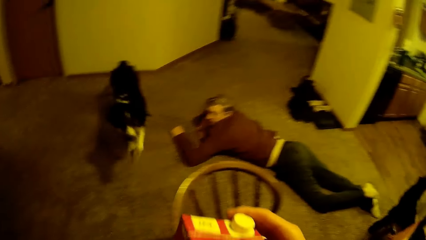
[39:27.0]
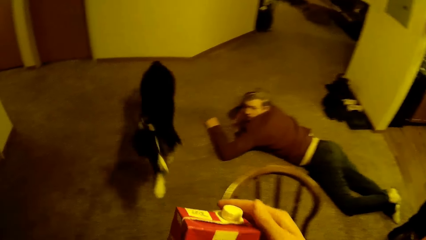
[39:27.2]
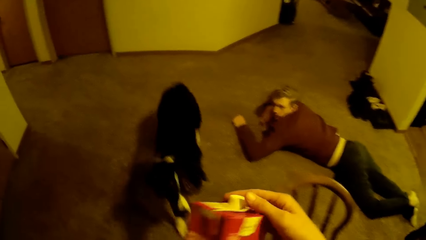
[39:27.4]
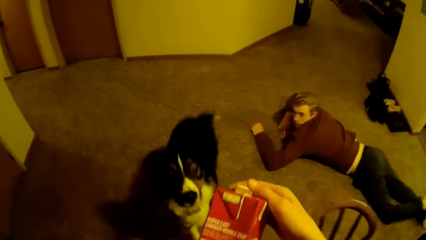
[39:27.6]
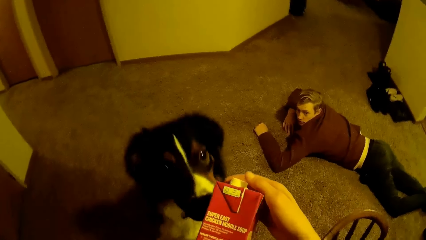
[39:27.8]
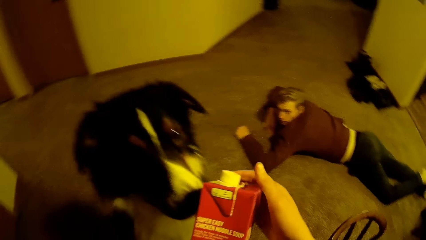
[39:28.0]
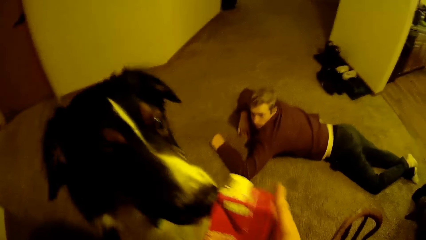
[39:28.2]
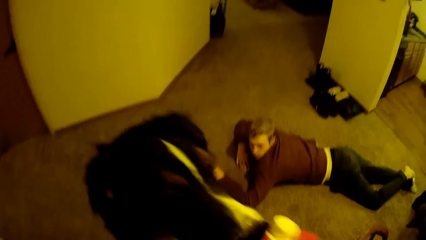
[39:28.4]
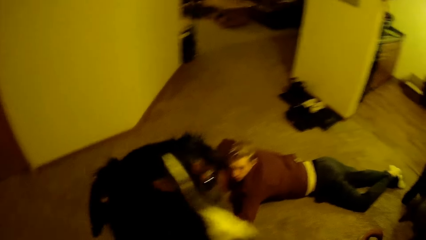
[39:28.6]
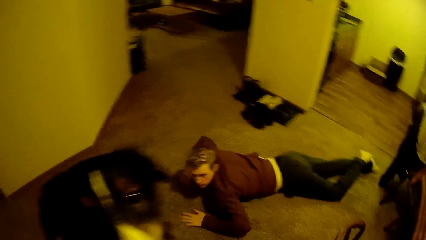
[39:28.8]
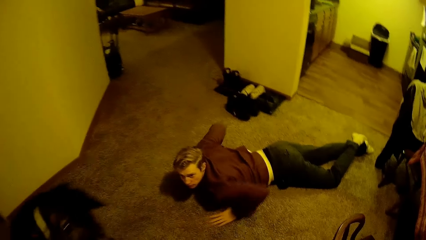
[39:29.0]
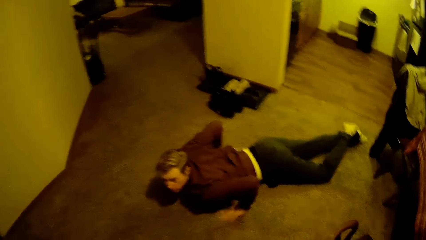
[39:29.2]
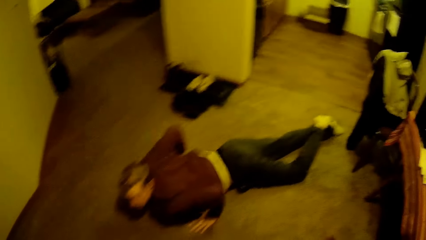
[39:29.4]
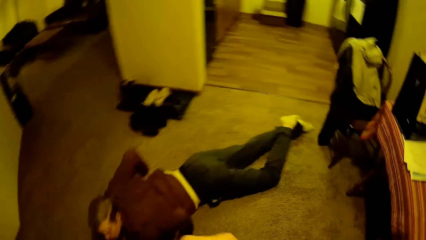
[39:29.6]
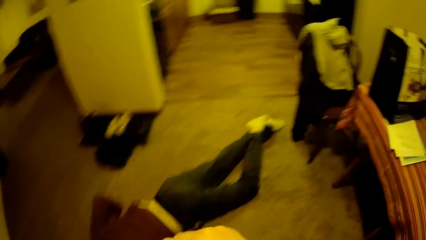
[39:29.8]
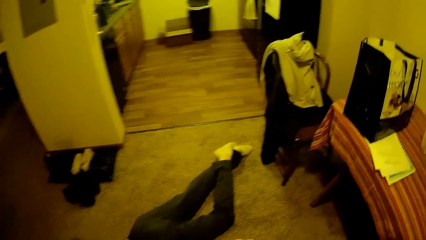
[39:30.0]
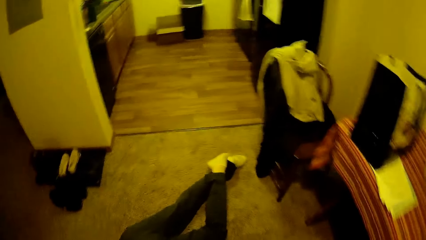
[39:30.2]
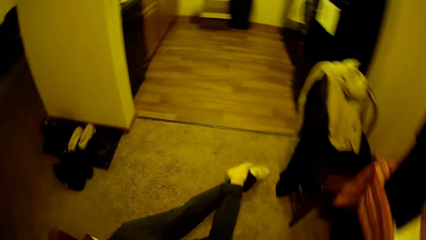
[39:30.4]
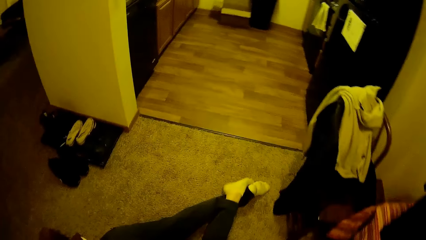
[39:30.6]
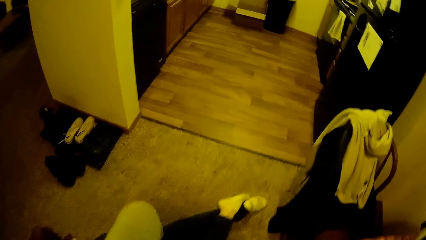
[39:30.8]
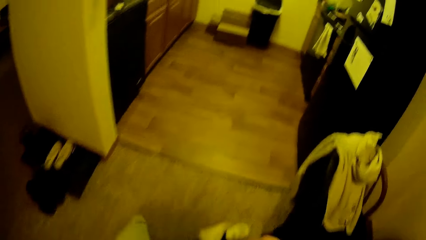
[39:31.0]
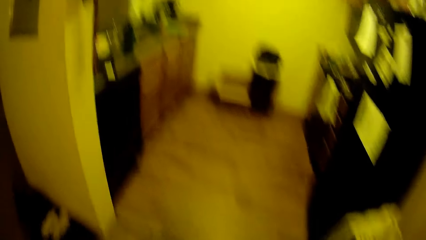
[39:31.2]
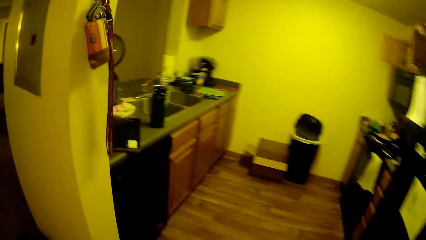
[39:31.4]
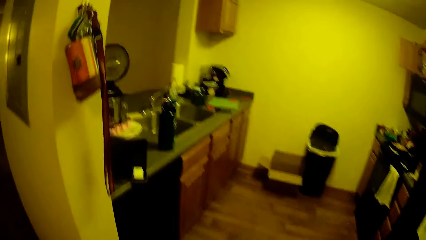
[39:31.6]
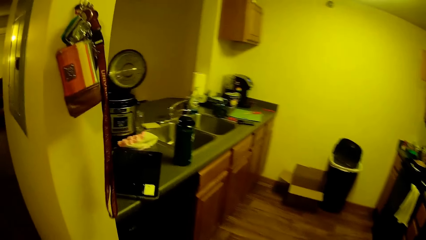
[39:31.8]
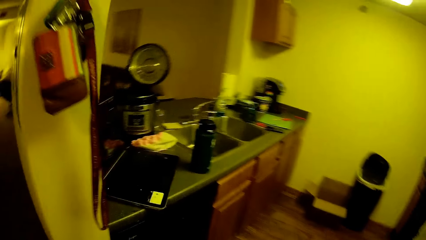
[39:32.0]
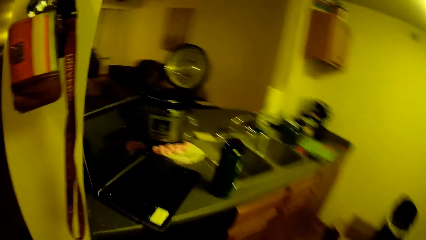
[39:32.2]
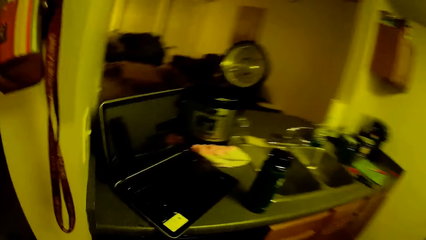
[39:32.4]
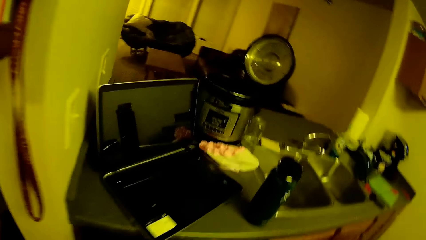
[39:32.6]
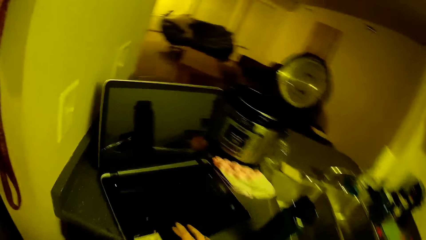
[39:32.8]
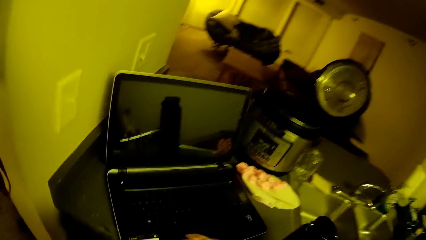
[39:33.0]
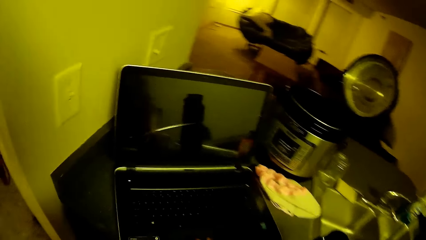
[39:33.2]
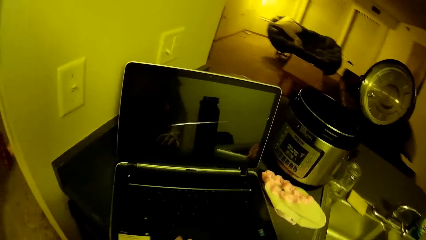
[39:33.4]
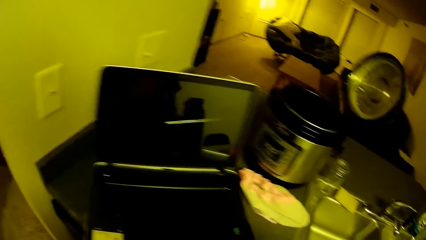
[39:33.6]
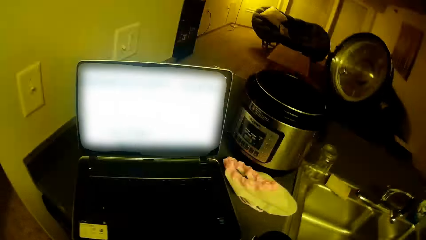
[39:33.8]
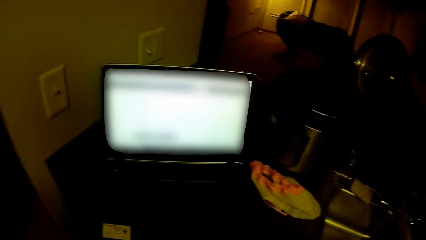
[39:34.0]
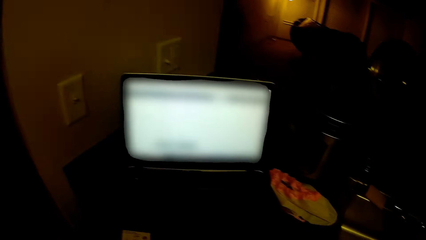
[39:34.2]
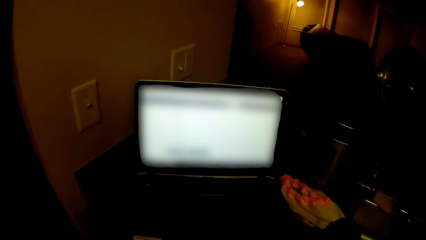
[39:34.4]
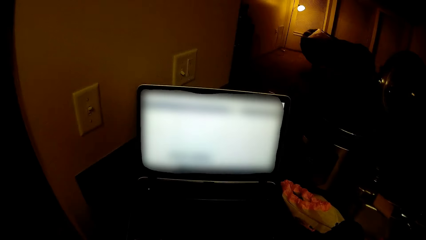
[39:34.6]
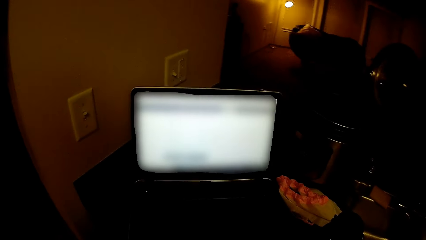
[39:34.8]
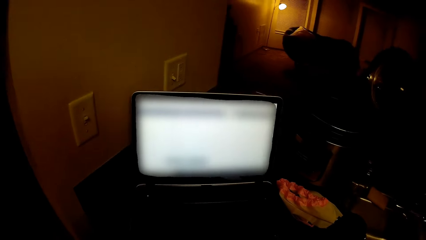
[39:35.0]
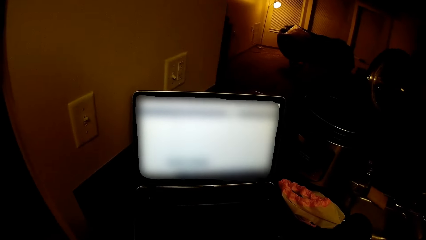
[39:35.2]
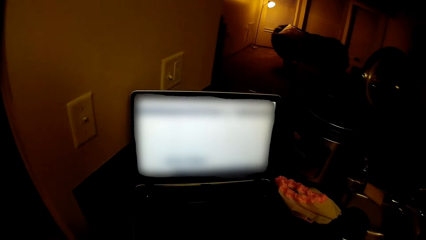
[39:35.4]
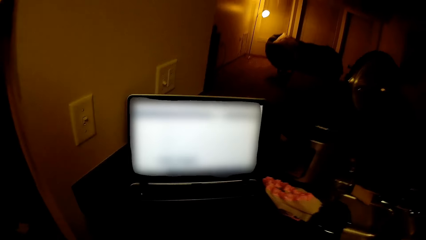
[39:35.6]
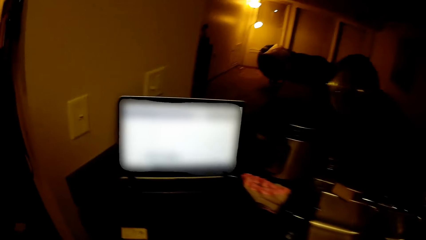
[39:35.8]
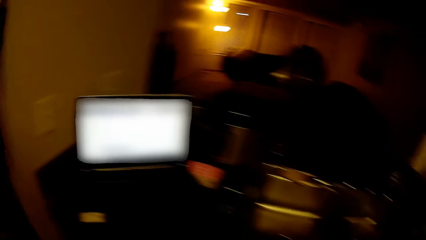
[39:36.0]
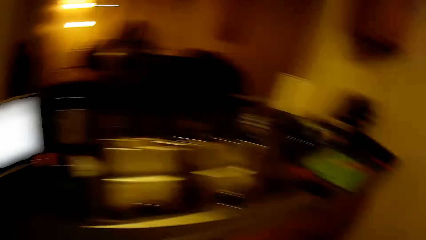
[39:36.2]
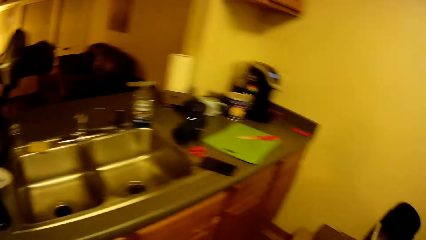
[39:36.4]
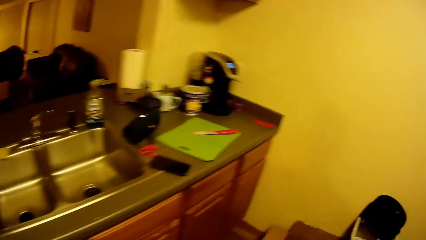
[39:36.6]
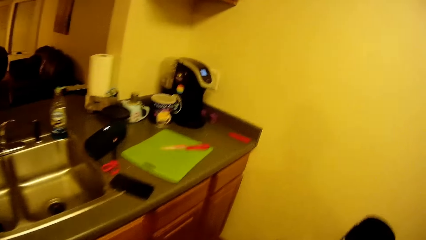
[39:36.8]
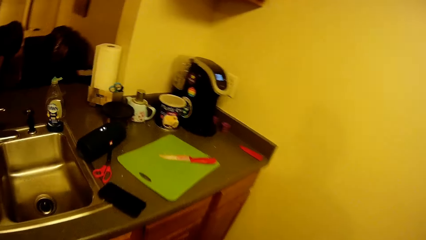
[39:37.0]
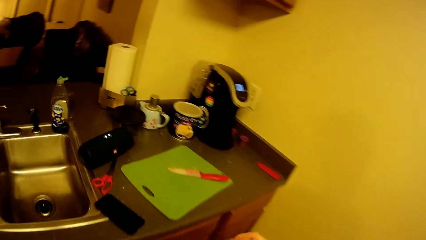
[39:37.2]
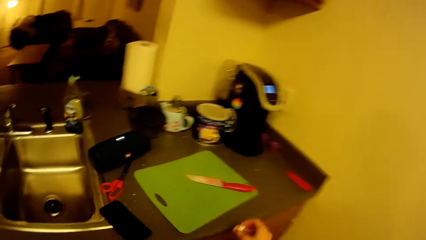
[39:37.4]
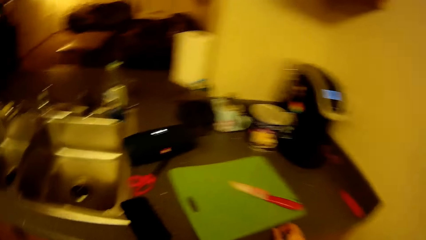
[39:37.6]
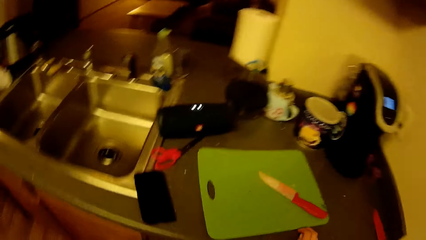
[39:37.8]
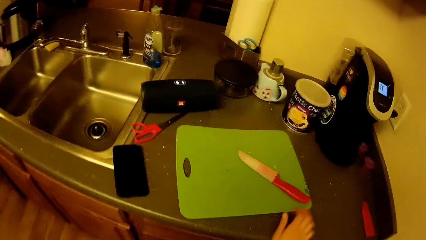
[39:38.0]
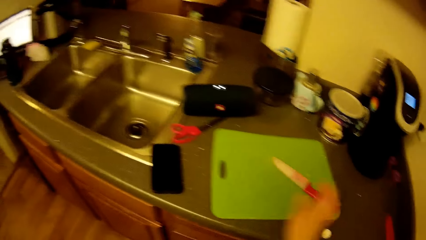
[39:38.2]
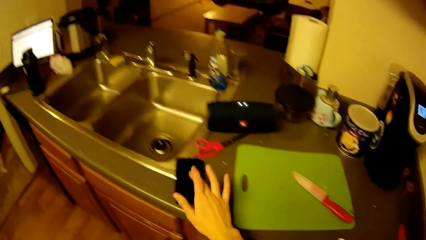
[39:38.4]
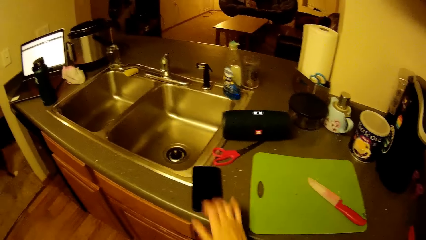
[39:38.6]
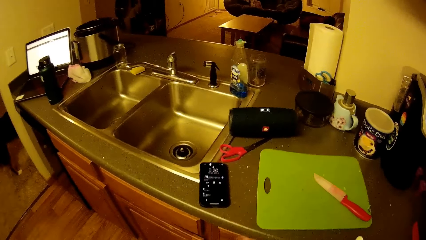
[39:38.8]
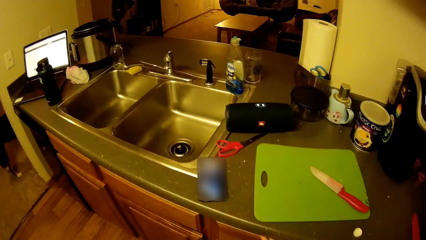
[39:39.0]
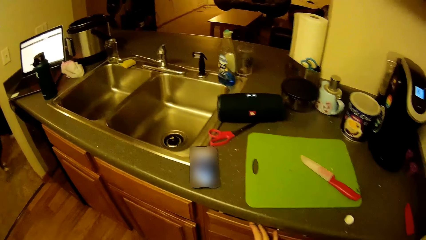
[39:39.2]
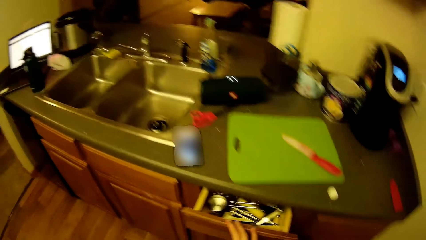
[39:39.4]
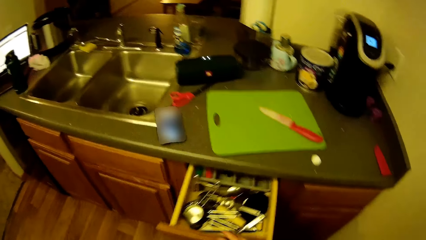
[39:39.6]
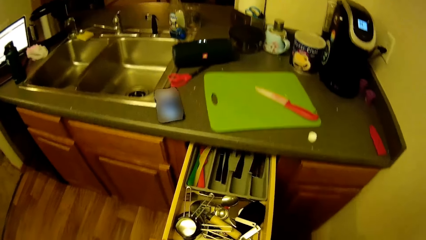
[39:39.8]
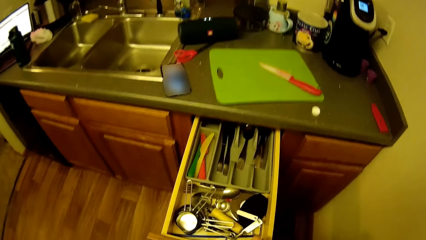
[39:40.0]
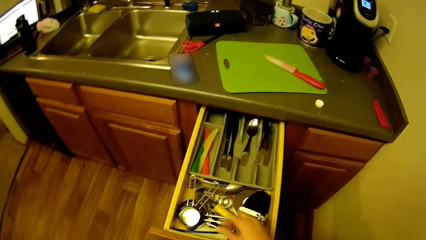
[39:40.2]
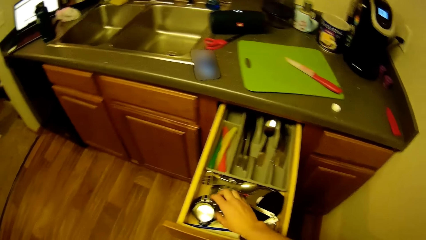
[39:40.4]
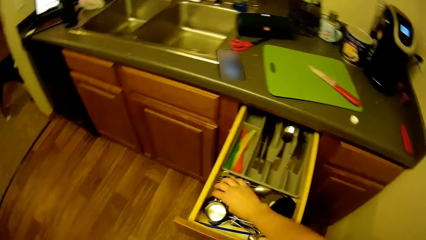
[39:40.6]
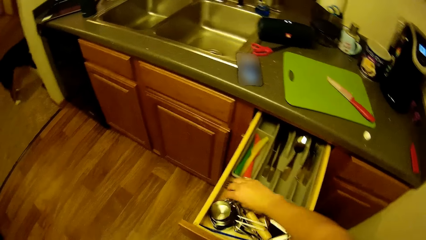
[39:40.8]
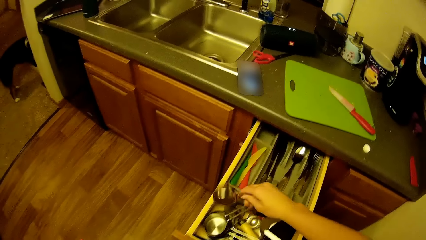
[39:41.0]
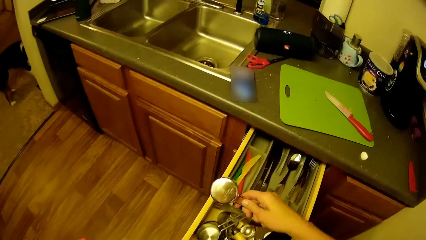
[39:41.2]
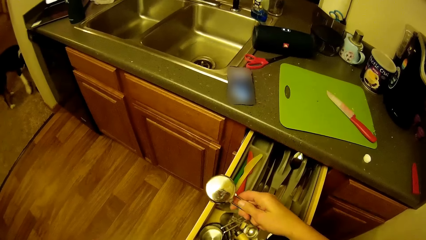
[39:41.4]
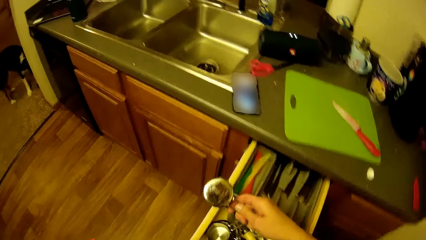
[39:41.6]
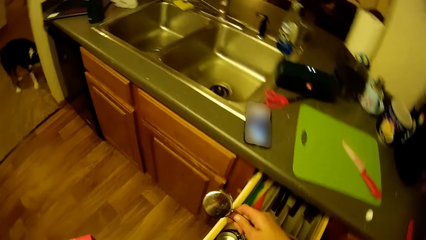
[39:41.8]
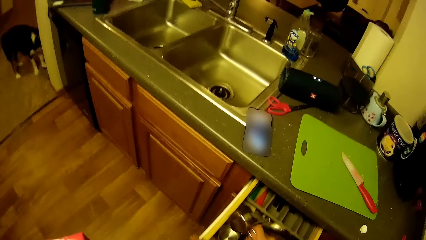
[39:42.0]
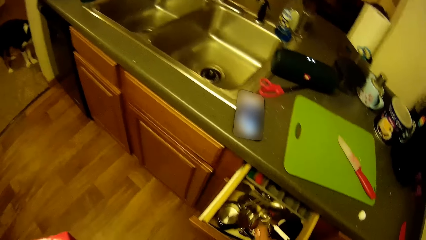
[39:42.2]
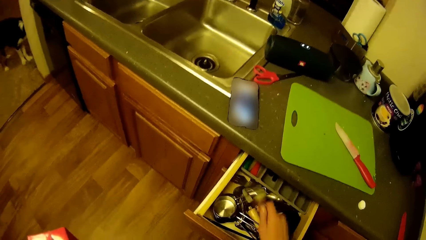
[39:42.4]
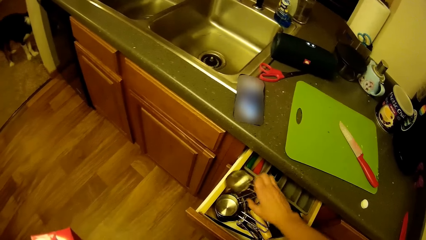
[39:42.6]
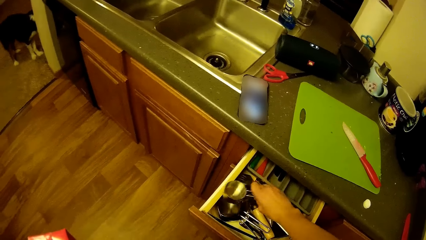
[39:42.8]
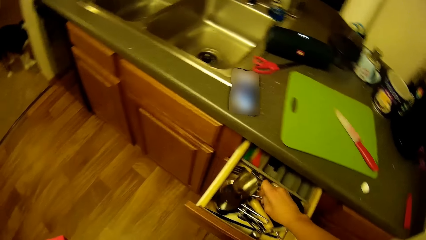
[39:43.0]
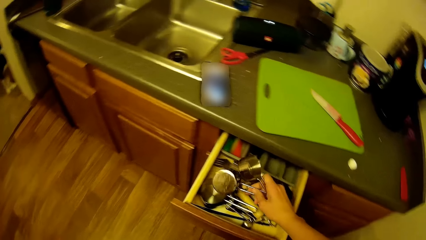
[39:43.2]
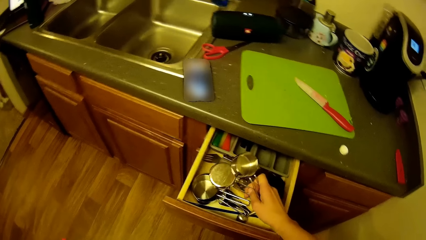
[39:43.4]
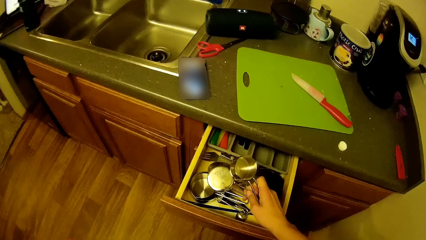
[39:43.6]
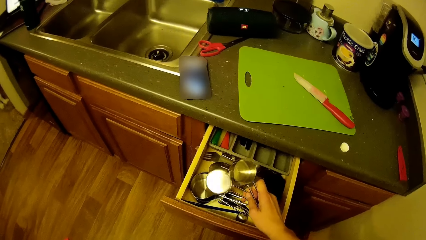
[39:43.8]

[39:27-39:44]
The camera wearer walks around the house. A dog moves toward the camera wearer. A man lies on the floor. The camera wearer walks around the room. He touches a laptop on the kitchen top. He scrolls the laptop. He looks around the kitchen. He touches a phone on the kitchen top. He draws out a drawer on the kitchen cabinet. He picks up a scooper from the drawer with his hand.
